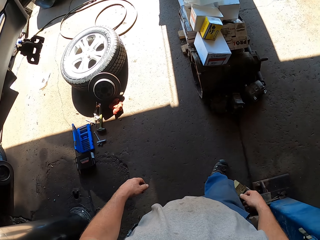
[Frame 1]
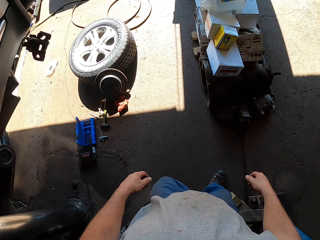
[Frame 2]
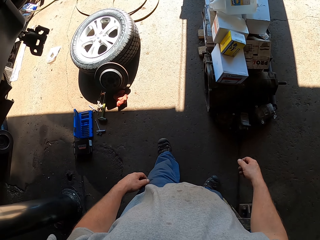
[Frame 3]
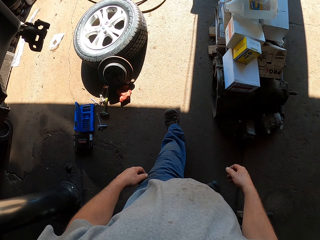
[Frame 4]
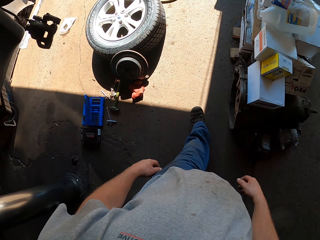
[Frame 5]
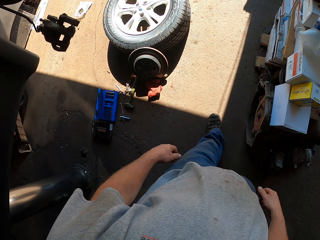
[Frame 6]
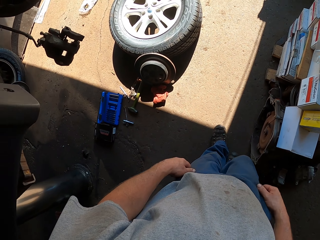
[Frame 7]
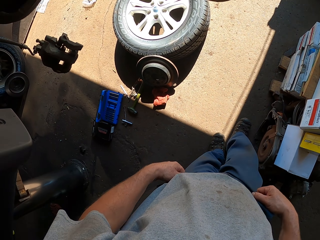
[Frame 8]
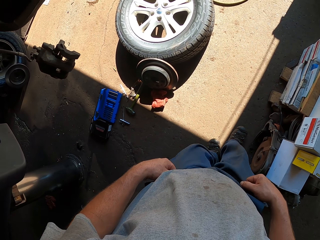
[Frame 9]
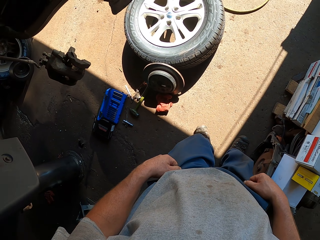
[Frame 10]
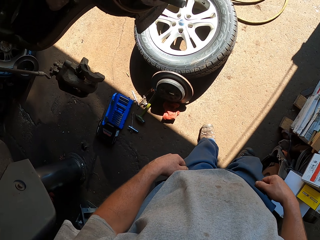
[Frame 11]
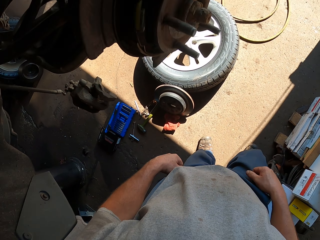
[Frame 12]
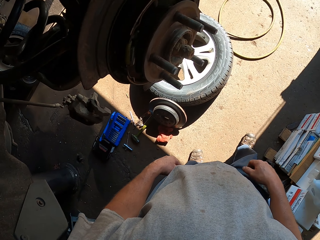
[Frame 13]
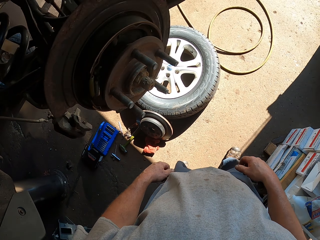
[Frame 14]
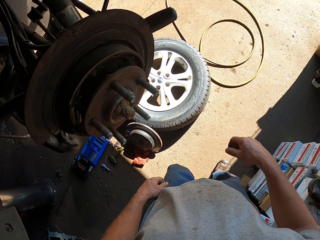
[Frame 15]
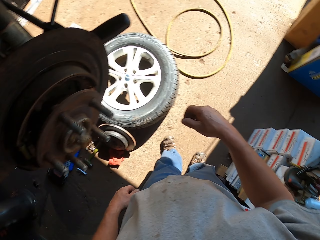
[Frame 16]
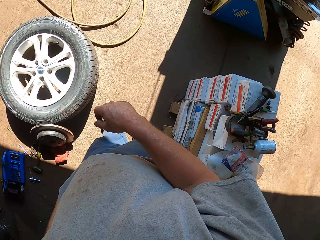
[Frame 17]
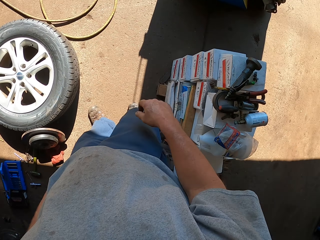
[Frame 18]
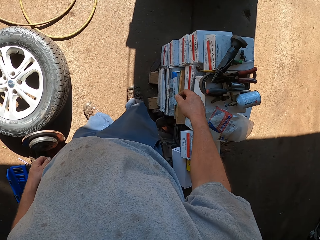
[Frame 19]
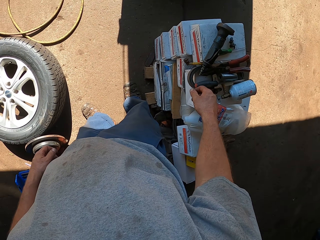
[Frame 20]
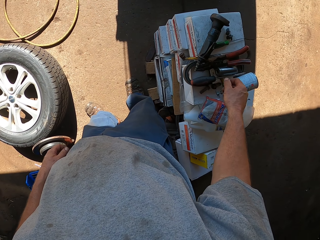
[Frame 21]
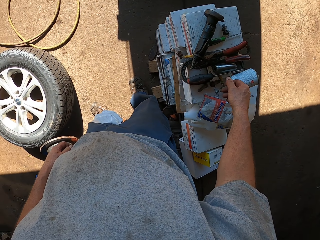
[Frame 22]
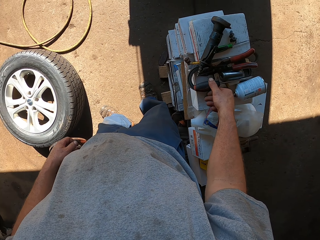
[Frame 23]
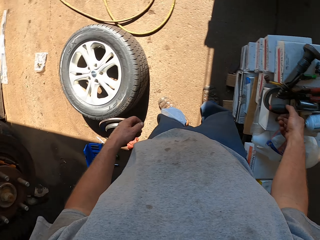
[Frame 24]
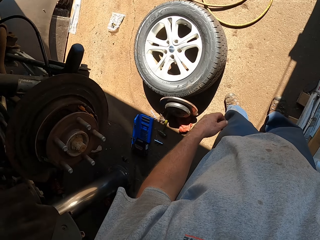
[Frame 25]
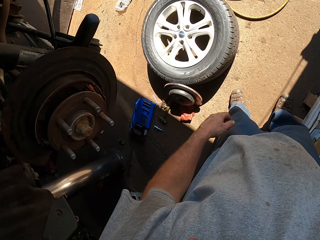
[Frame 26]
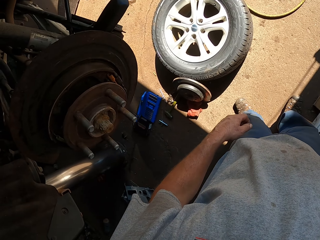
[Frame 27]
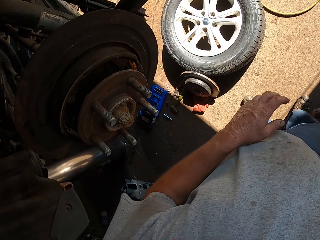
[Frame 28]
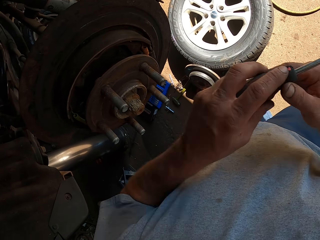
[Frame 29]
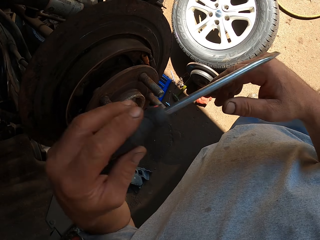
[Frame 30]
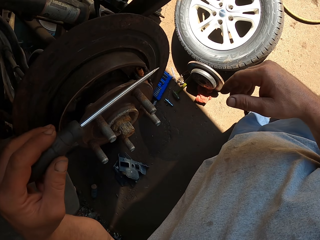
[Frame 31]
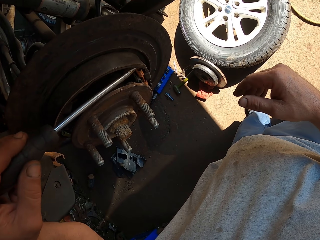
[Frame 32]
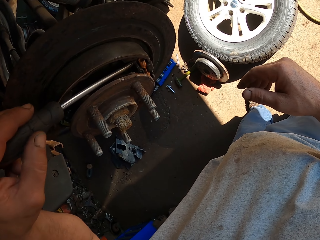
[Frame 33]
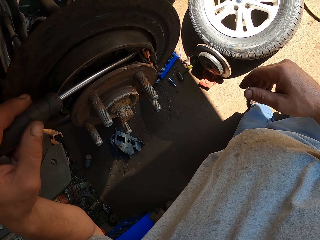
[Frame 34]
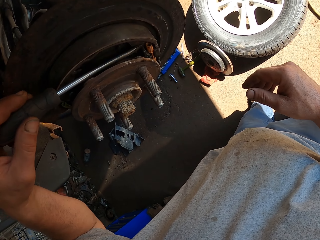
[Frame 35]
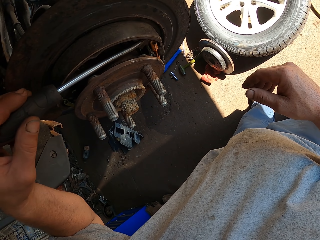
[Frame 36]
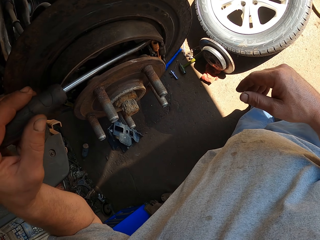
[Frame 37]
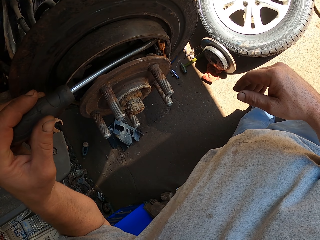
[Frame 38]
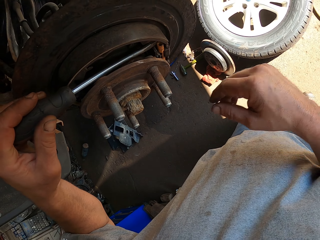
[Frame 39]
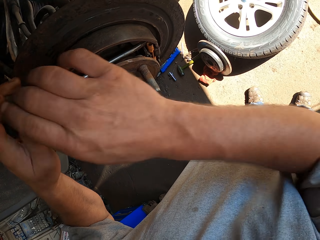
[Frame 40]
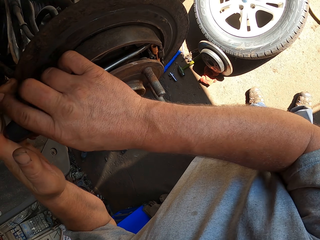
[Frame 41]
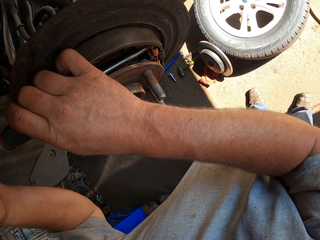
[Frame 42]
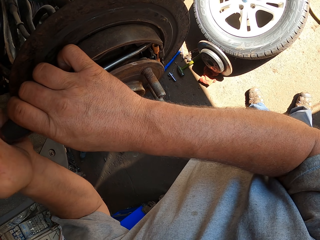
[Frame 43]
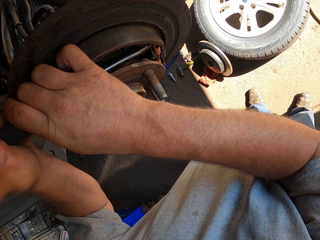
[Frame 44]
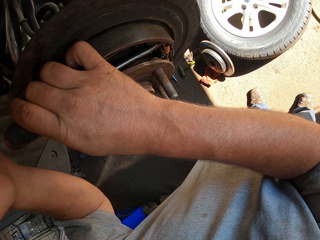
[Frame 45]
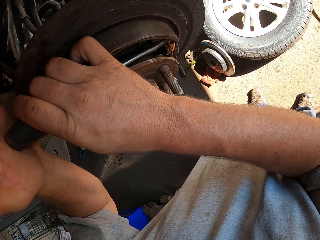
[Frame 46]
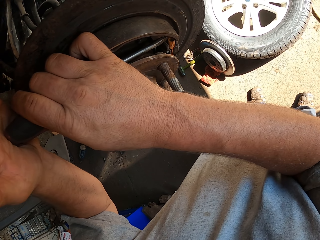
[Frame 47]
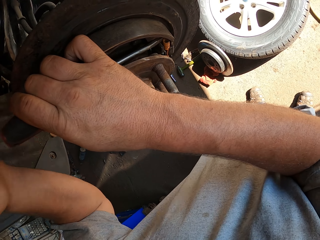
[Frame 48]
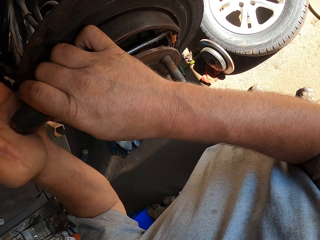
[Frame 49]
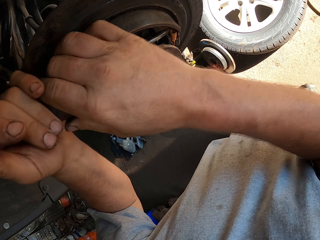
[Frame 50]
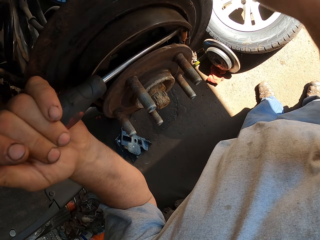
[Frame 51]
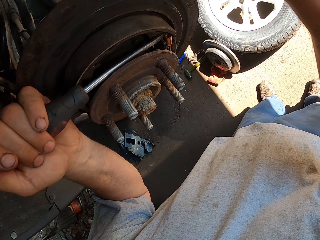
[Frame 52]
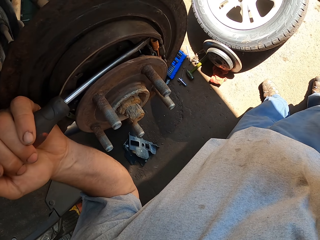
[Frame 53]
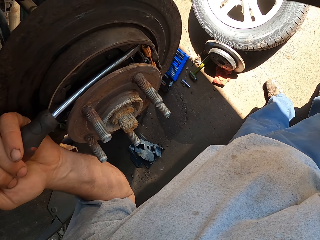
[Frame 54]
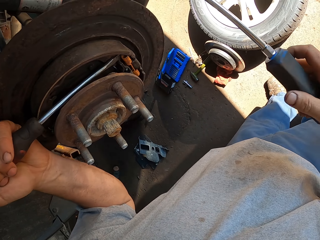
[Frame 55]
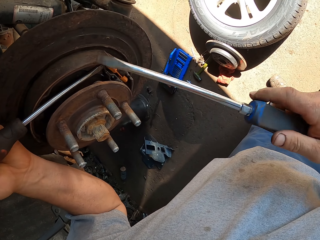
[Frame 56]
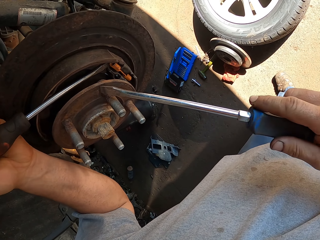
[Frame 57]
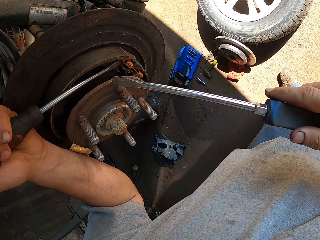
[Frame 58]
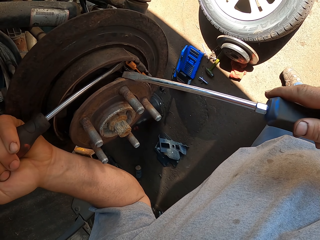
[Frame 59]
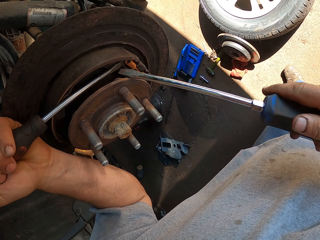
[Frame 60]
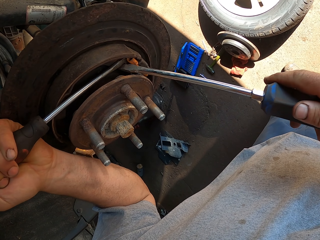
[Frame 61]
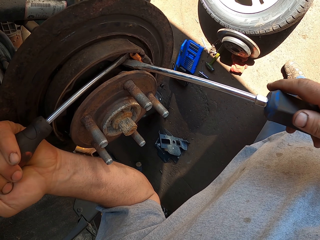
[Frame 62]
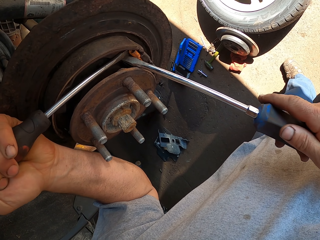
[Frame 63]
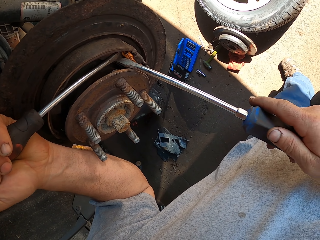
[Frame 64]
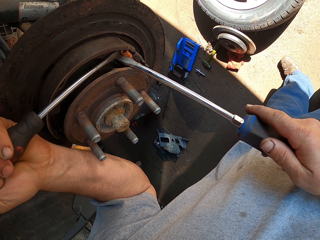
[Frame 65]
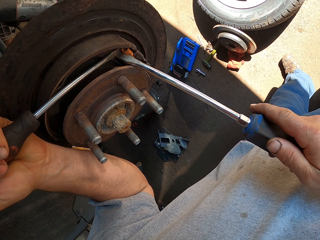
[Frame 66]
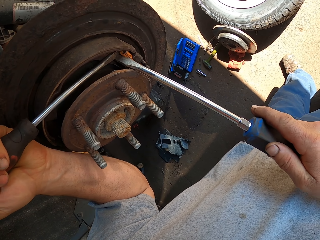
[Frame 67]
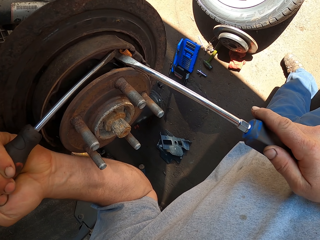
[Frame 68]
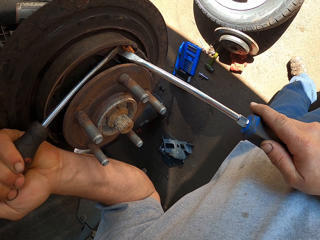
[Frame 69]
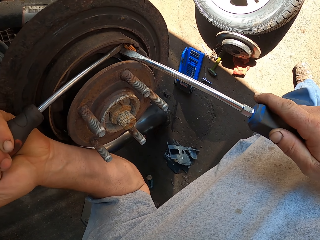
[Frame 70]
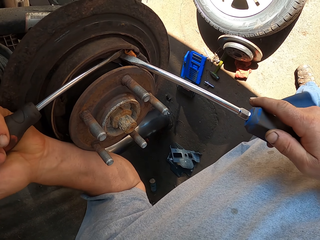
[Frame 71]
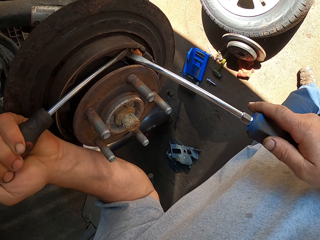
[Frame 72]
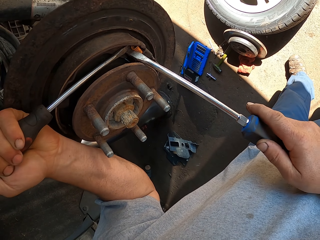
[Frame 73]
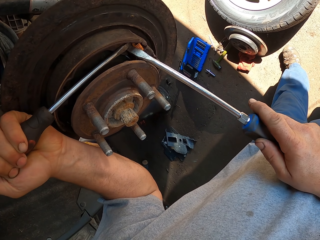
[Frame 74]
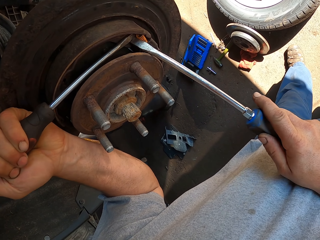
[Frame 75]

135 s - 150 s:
The camera wearer walks around in the room. He pulls his trousers with both hands in the room. He holds a screwdriver with the left hand. He fixes a wheel bearing with the screwdriver. He holds the screwdriver with the right hand. He fixes the wheel bearing with the screwdriver.

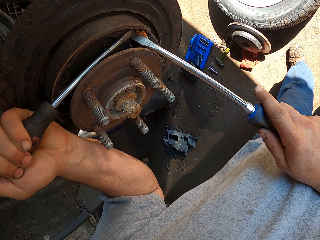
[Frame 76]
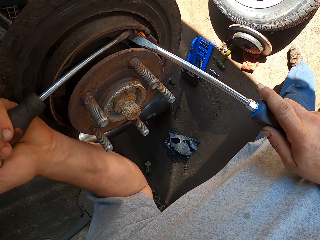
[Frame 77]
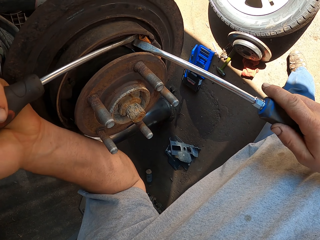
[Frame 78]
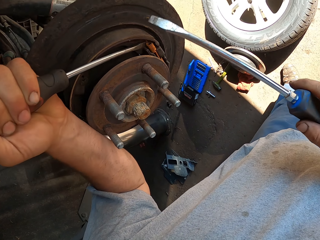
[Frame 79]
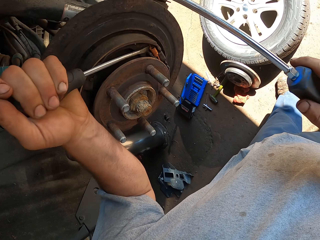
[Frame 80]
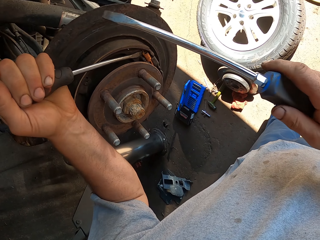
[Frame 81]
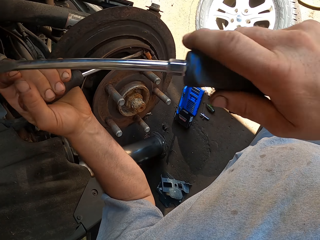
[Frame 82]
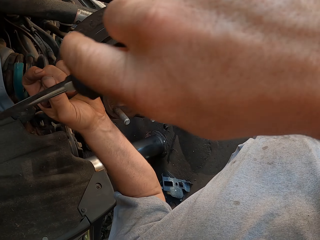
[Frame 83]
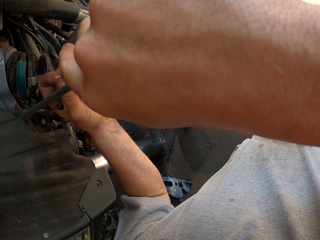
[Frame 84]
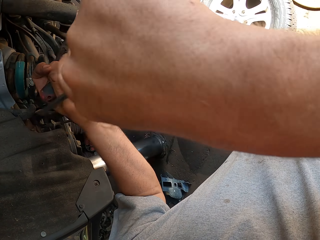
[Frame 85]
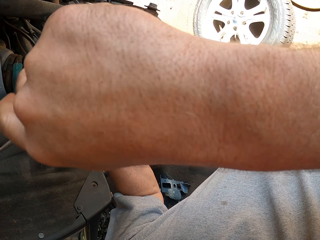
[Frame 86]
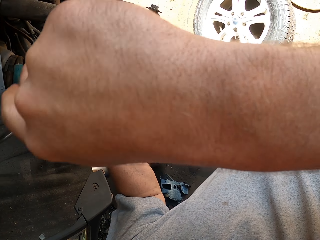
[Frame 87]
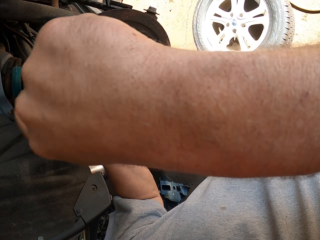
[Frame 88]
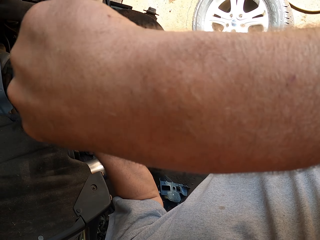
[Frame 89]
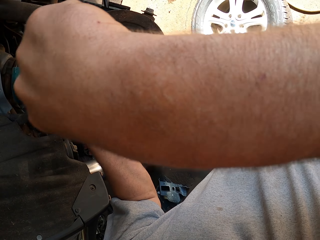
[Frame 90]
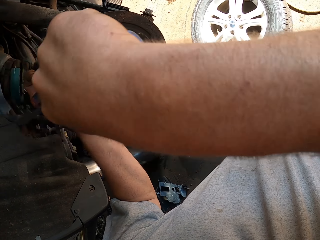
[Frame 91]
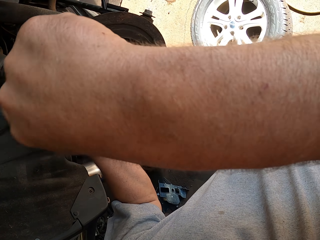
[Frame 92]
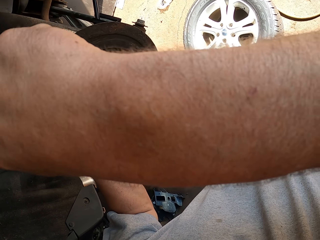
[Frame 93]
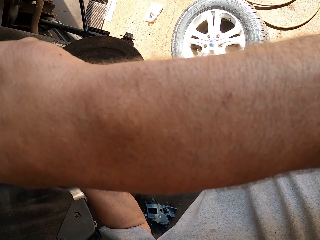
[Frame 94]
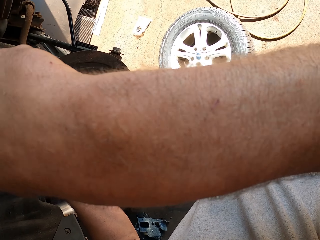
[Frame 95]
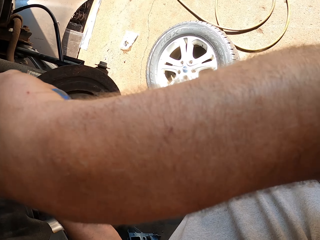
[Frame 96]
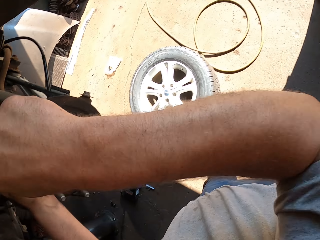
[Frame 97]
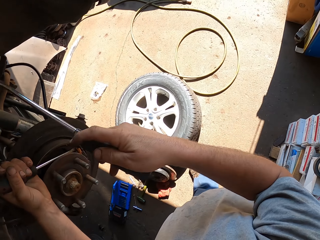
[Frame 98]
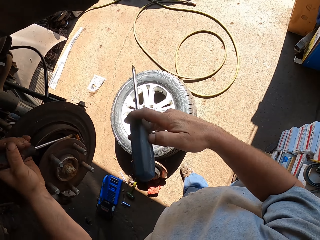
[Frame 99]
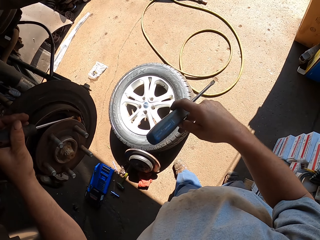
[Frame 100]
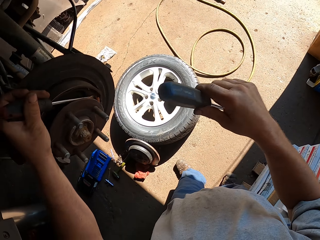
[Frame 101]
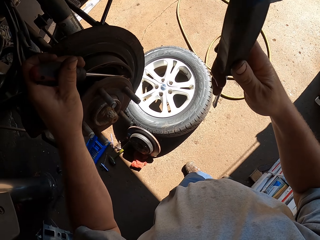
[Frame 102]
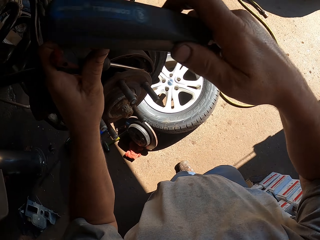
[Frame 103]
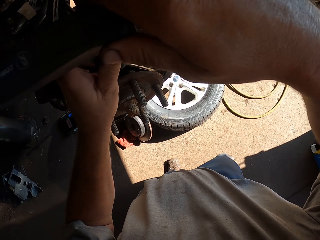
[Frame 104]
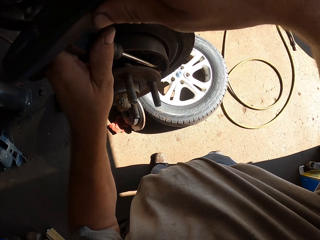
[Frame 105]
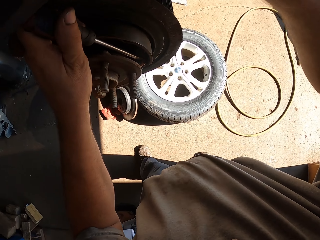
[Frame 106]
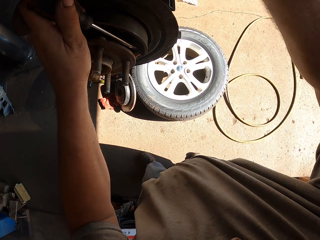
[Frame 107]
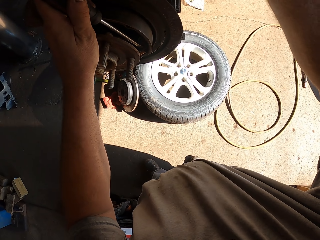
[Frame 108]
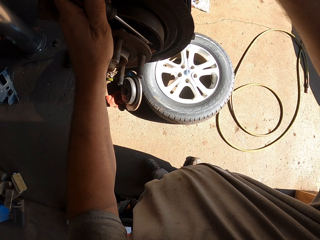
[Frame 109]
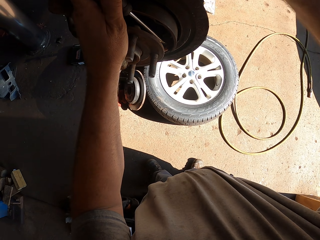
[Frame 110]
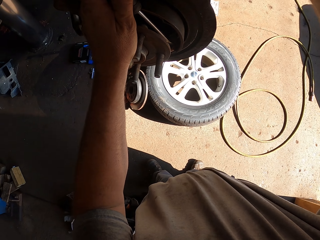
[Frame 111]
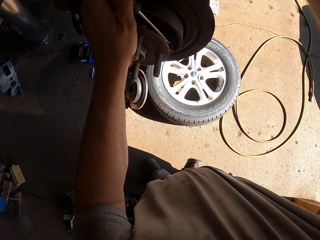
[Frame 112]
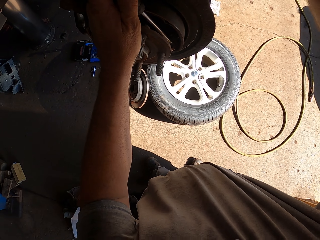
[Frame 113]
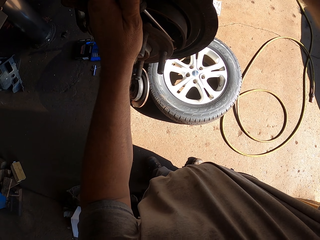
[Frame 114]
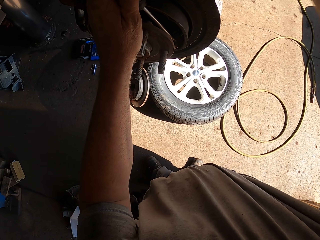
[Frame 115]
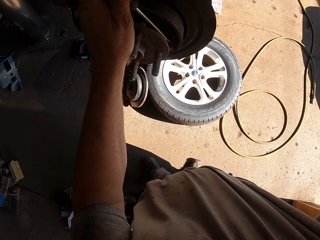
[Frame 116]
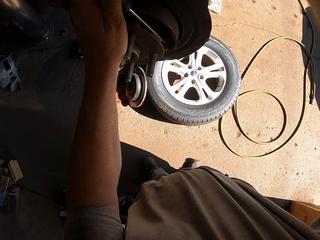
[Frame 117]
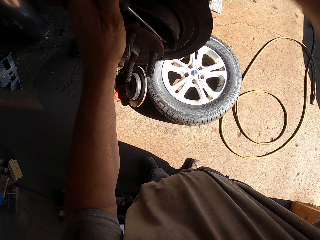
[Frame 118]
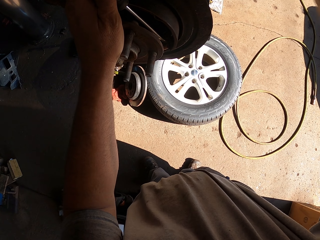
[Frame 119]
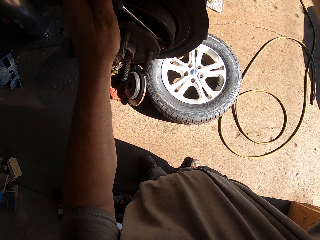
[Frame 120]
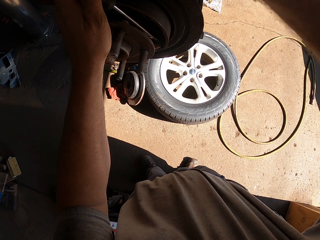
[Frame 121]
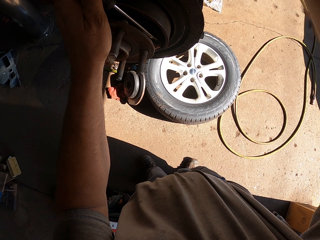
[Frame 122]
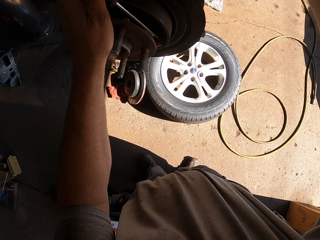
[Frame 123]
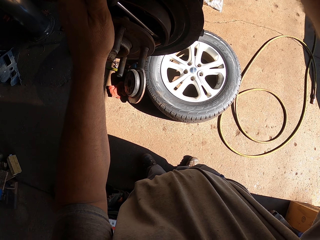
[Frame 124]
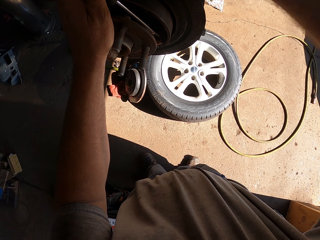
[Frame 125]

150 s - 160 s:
The camera wearer hammers a screwdriver with the right hand. They turn the screwdriver. They hammer something.
